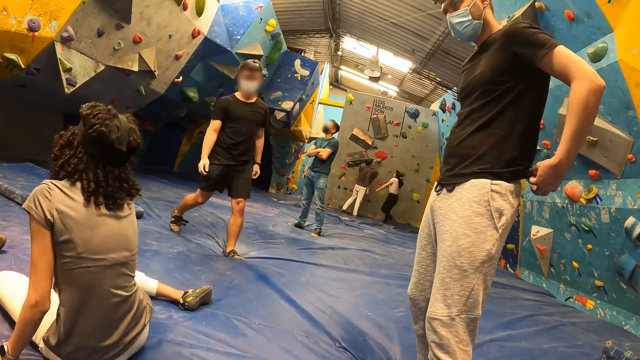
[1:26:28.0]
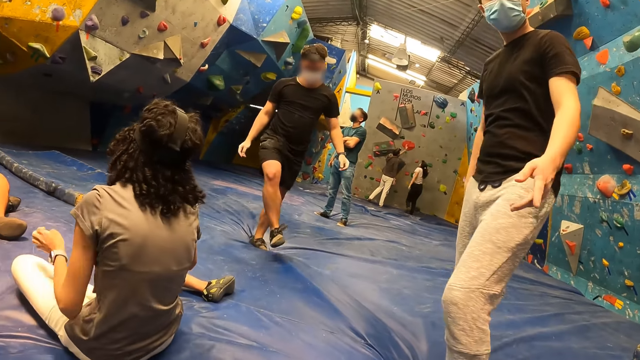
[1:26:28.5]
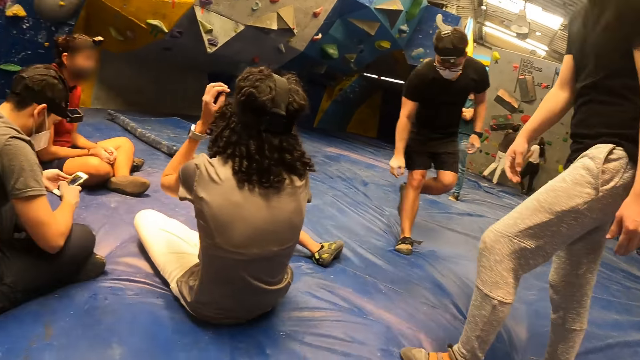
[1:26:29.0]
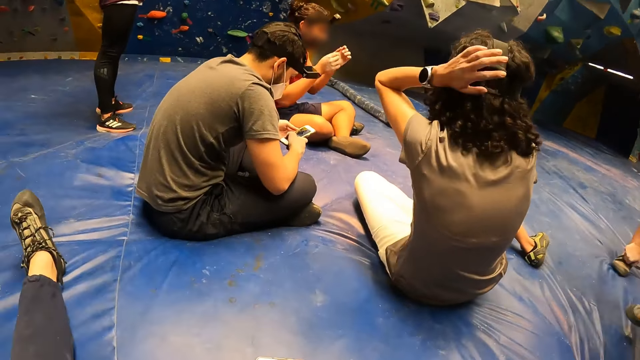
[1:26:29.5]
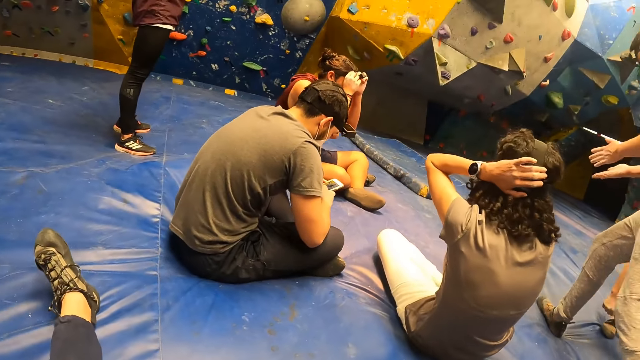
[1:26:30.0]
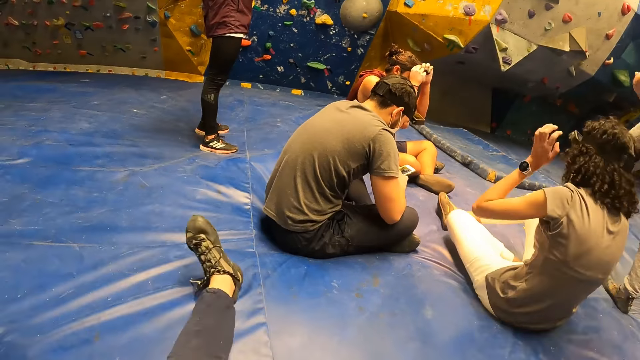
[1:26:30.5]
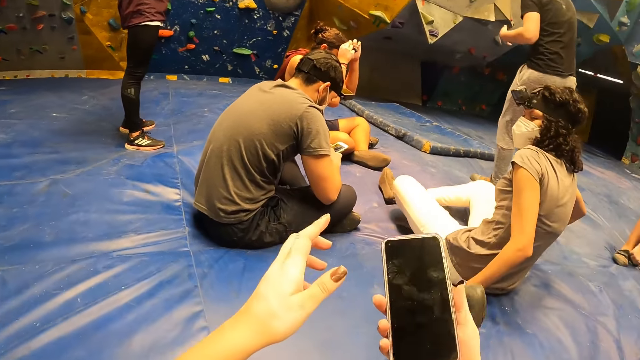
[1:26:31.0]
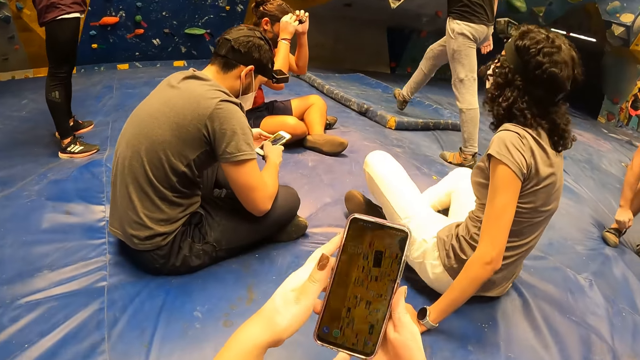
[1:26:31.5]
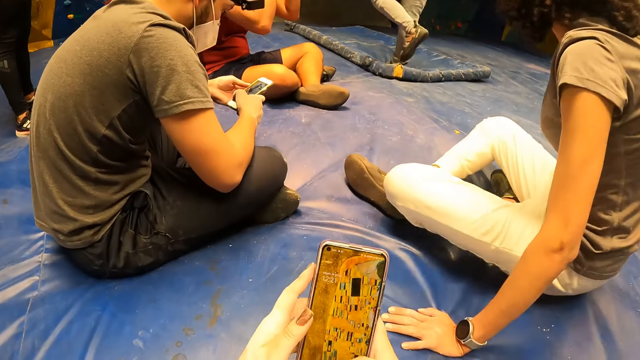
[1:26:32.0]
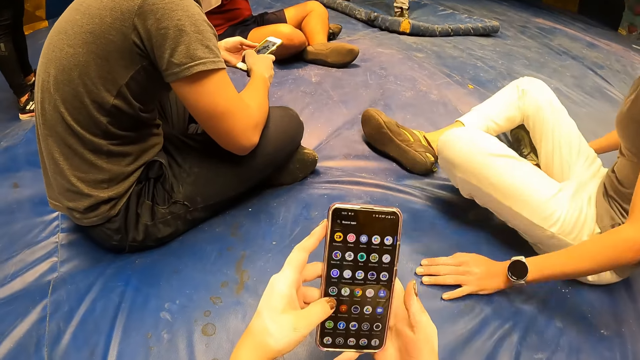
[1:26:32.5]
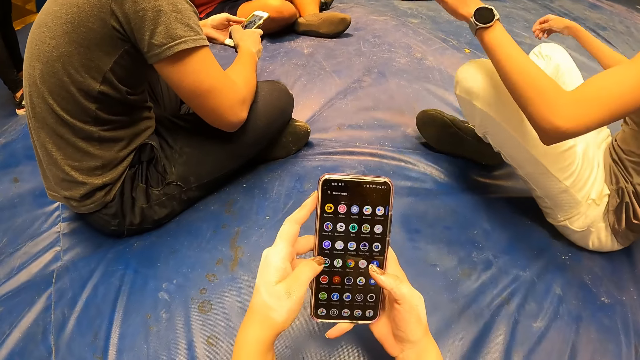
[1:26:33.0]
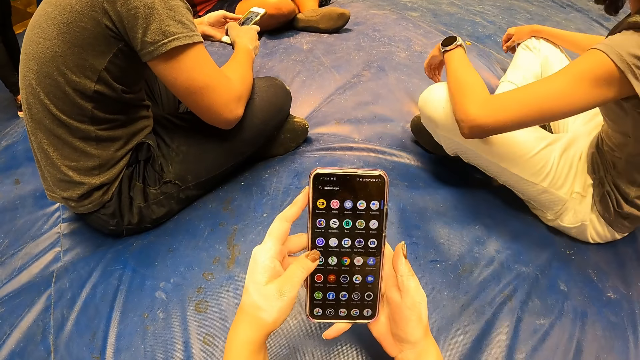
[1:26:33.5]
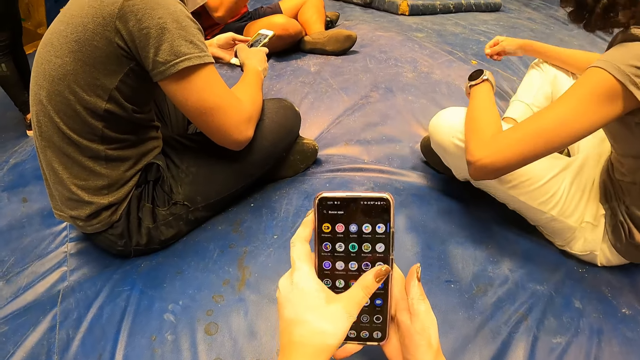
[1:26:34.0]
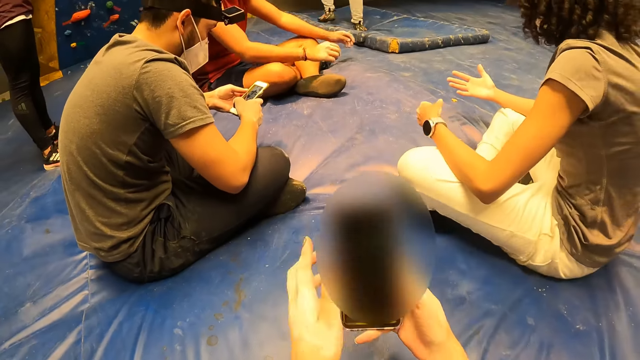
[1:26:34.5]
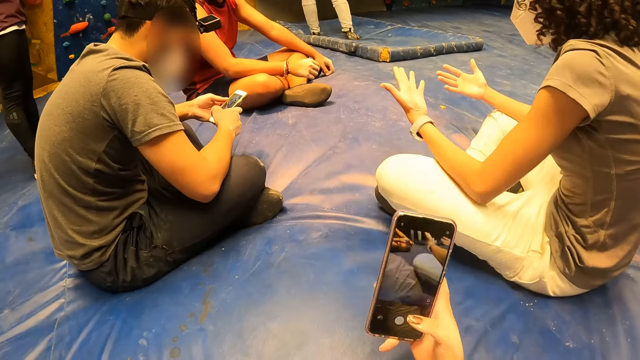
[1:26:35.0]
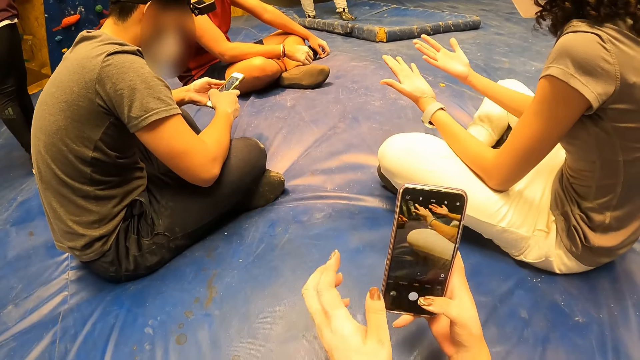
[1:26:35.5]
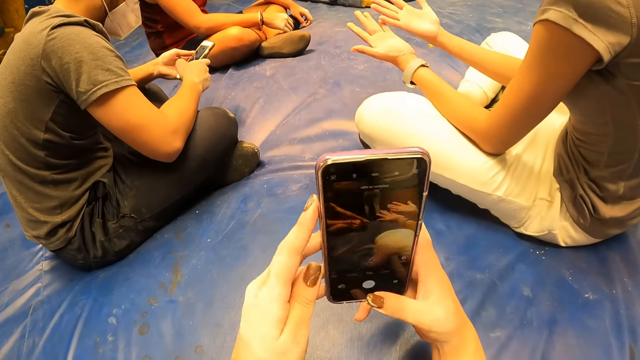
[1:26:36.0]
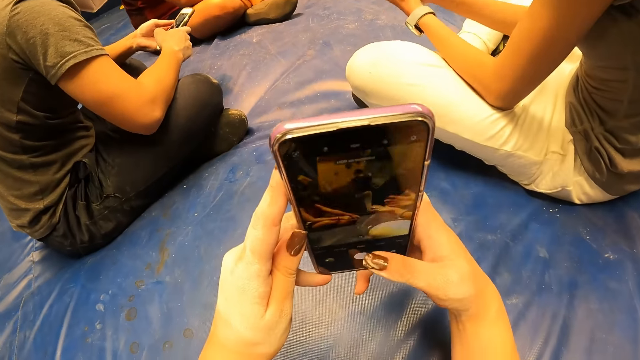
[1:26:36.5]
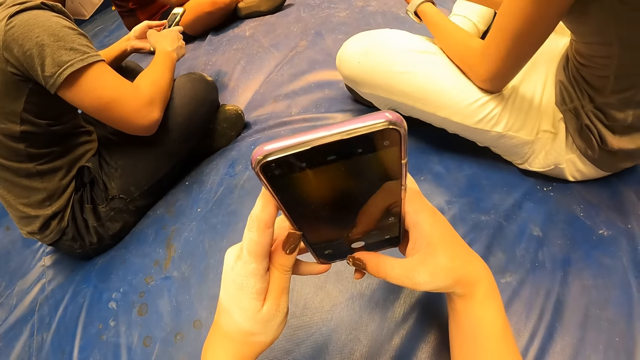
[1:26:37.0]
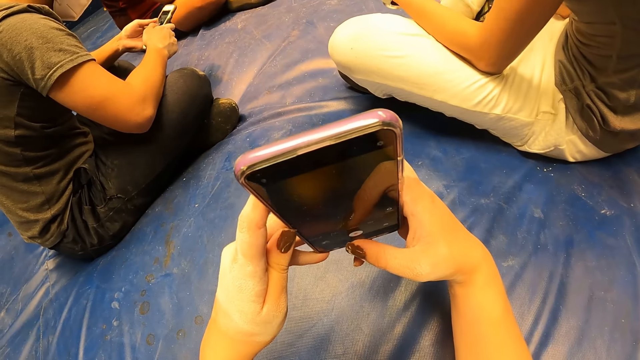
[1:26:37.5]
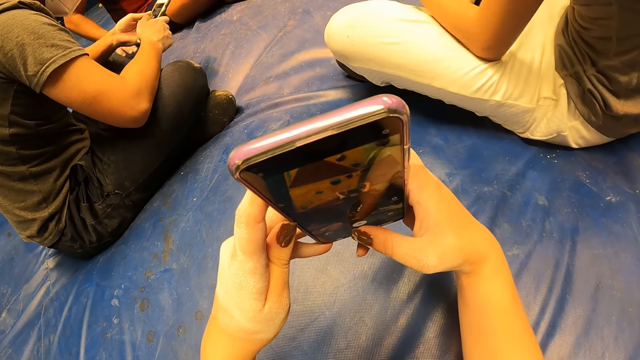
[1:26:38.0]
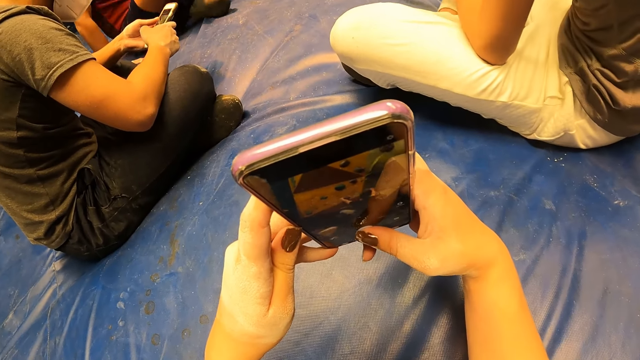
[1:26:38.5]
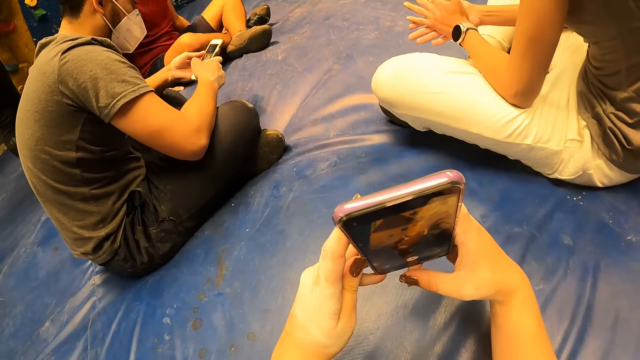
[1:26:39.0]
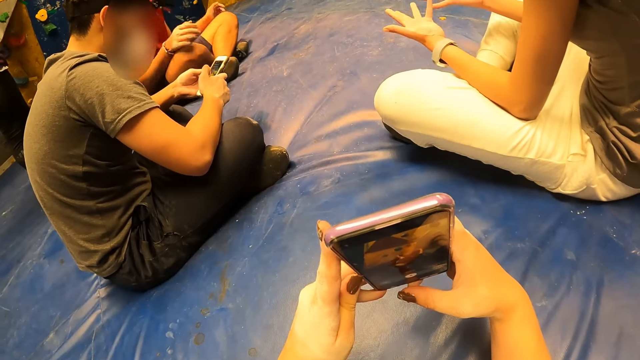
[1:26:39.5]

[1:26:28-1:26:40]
The camera wearer lifts his hand. He operates a phone with both hands. He looks around the room, picks up the phone, and scrolls the phone. A man climbs the wall with both hands.

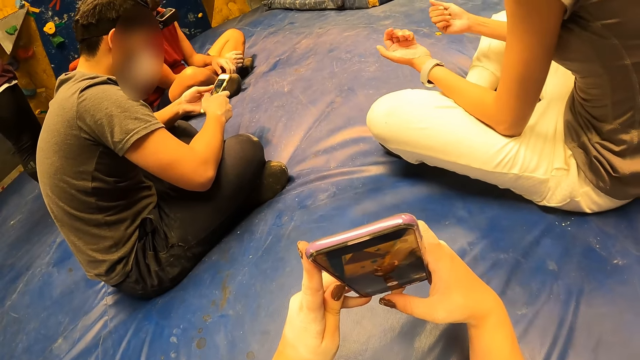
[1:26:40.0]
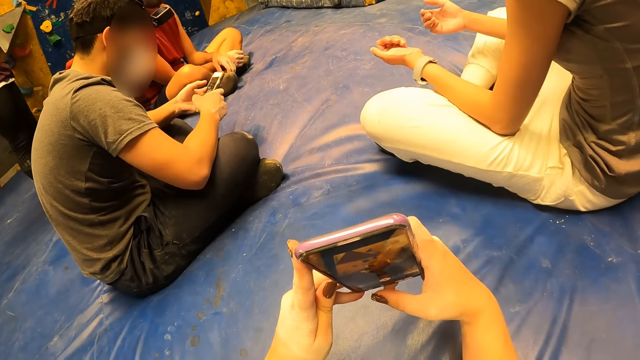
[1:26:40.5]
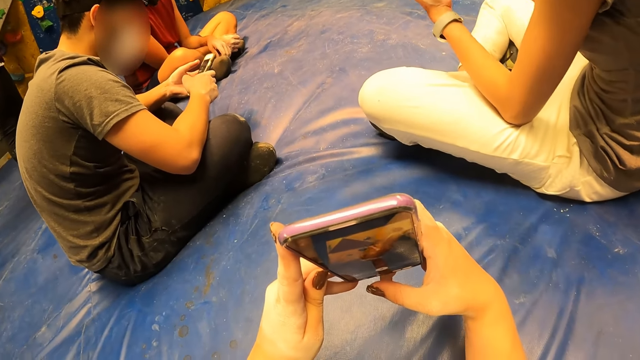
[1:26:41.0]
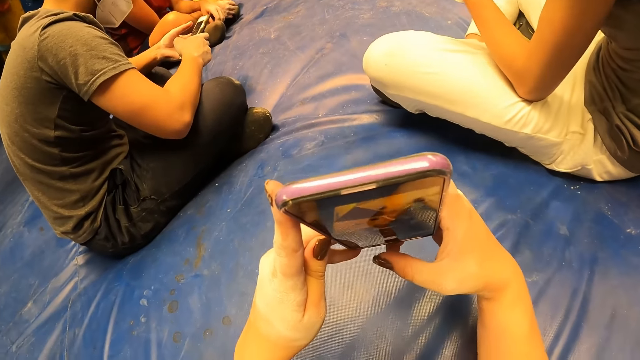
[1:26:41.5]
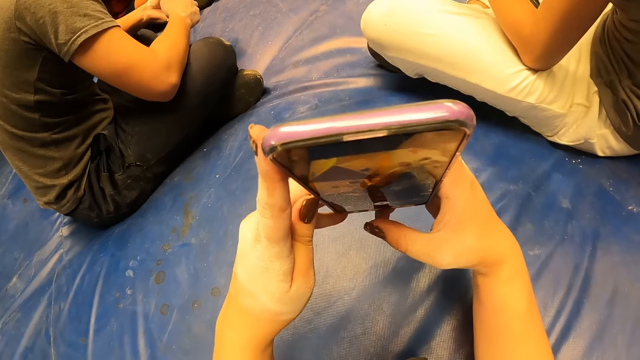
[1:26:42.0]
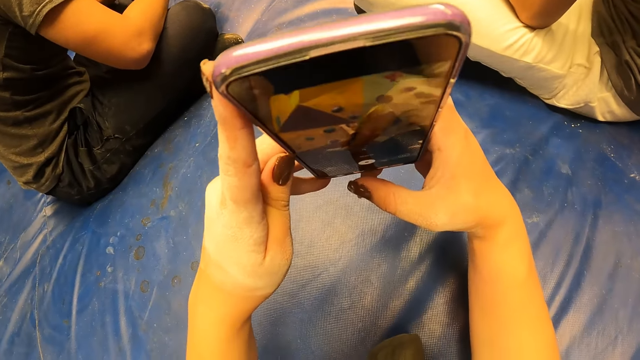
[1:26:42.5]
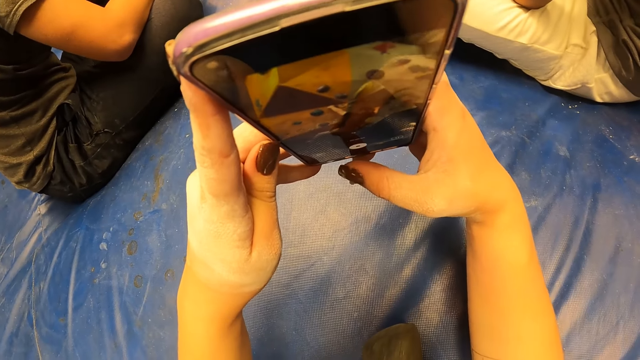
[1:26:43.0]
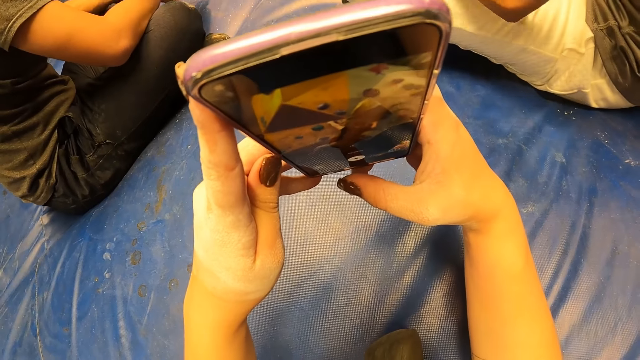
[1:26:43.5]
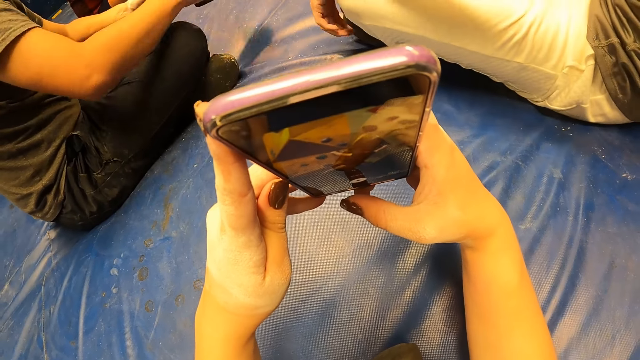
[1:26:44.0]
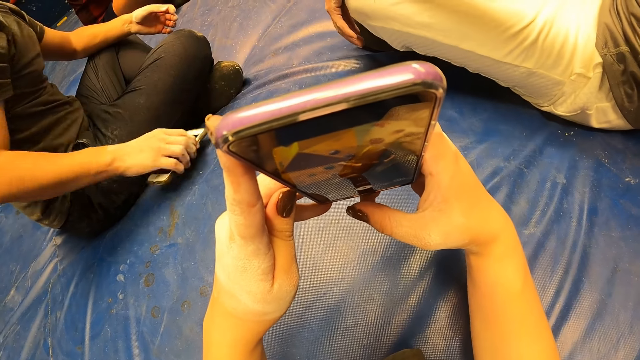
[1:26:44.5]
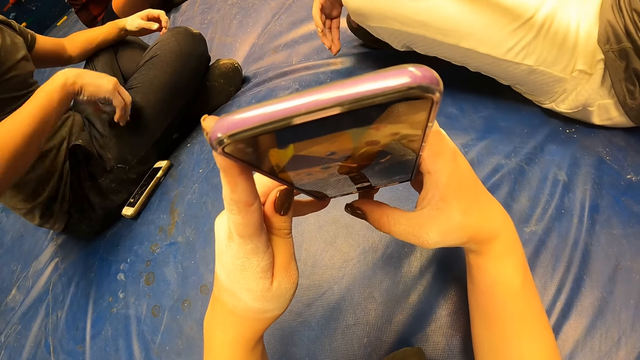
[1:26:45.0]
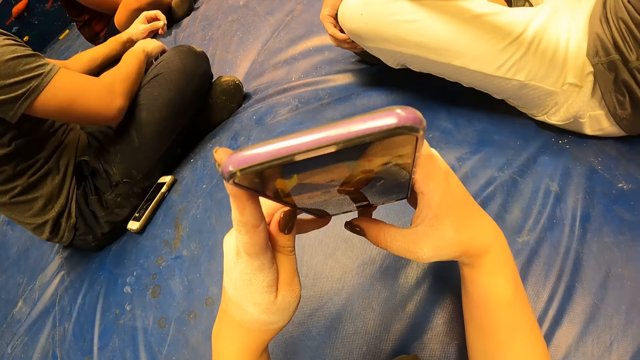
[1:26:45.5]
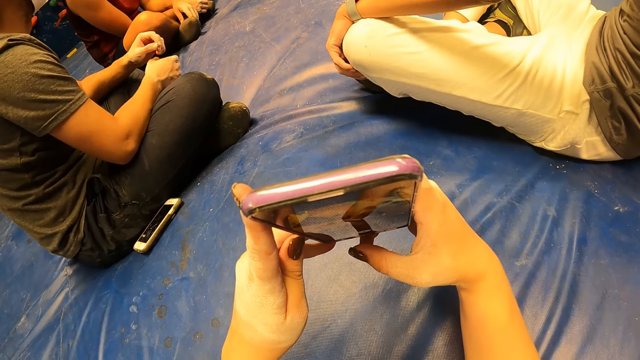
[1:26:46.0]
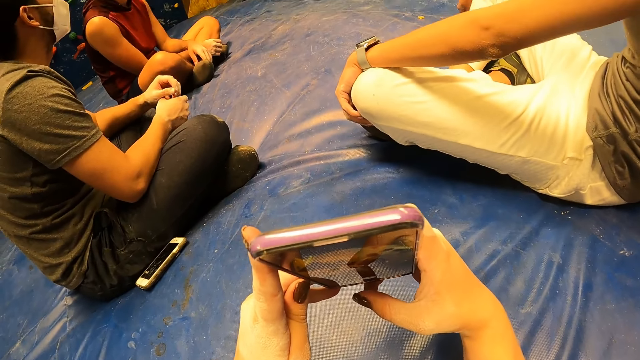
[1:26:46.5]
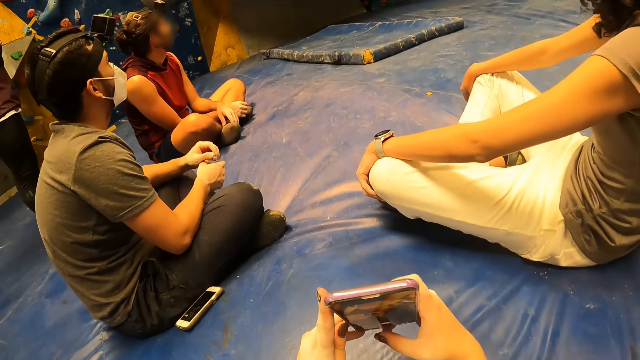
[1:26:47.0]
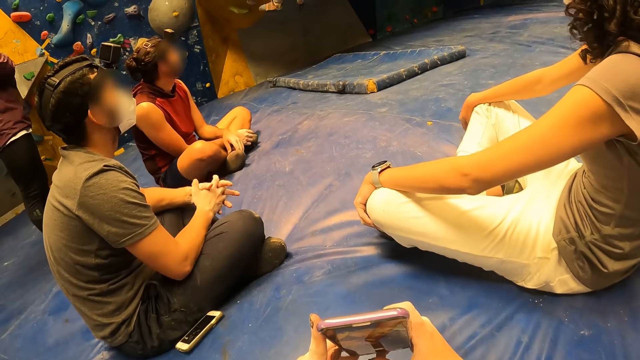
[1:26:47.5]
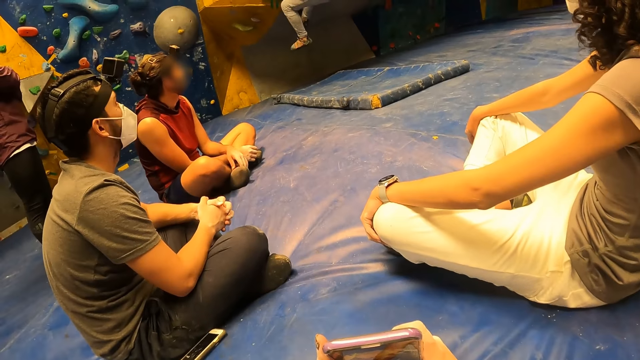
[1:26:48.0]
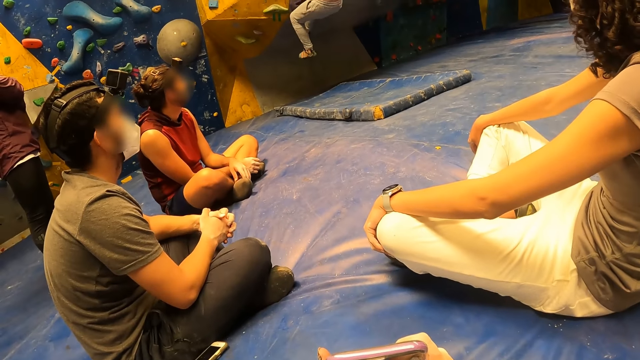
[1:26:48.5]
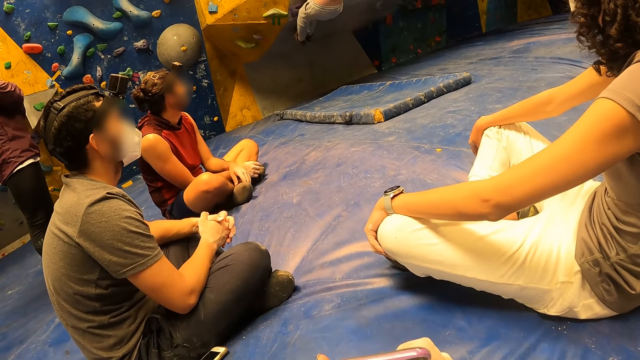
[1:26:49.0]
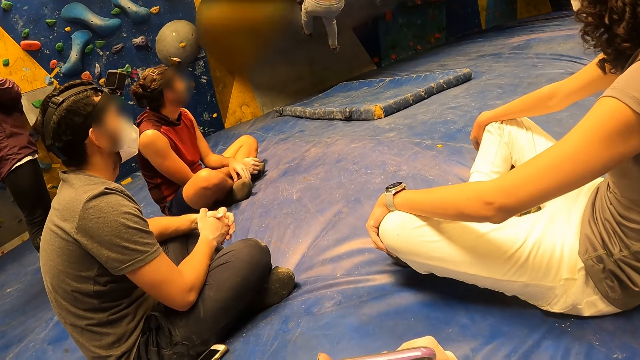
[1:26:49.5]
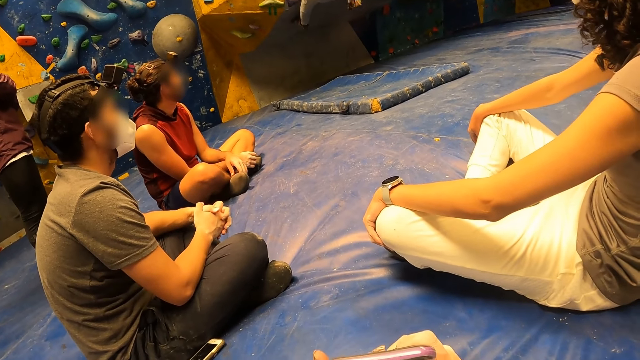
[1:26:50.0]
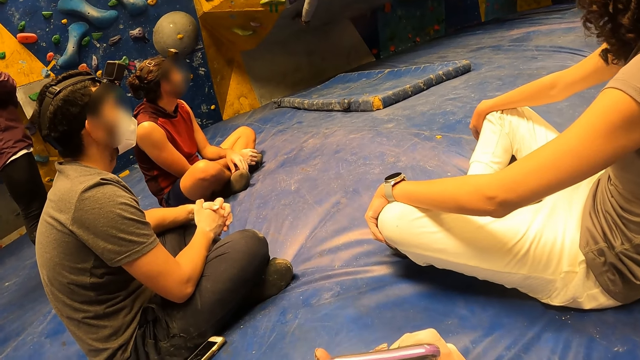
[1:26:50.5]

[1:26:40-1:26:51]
The camera wearer takes pictures. The man puts the phone beside himself with his right hand. The camera wearer looks around the room.
